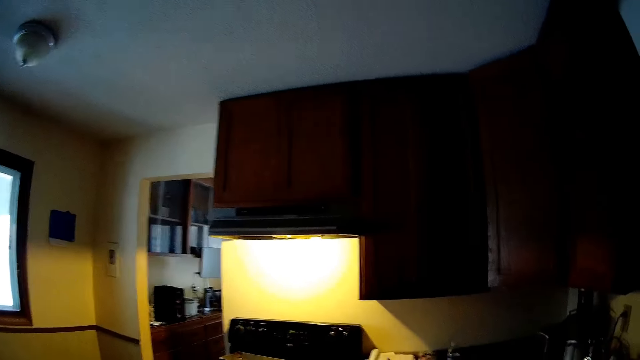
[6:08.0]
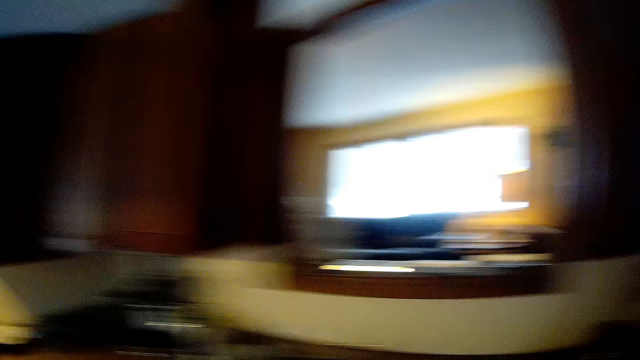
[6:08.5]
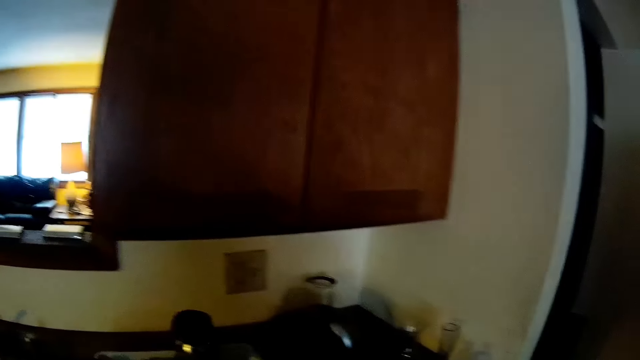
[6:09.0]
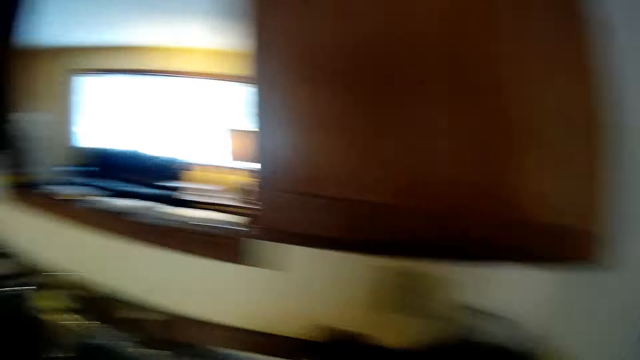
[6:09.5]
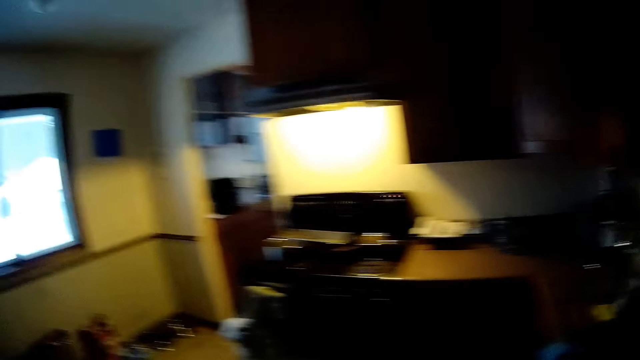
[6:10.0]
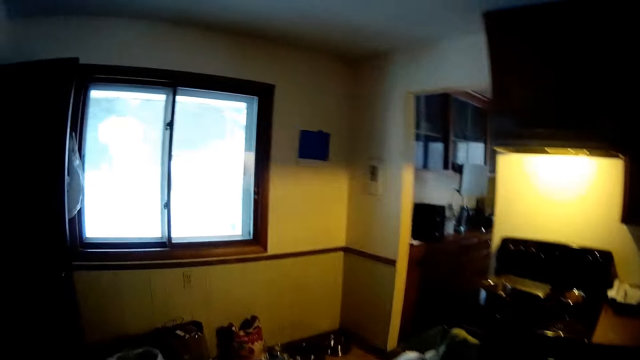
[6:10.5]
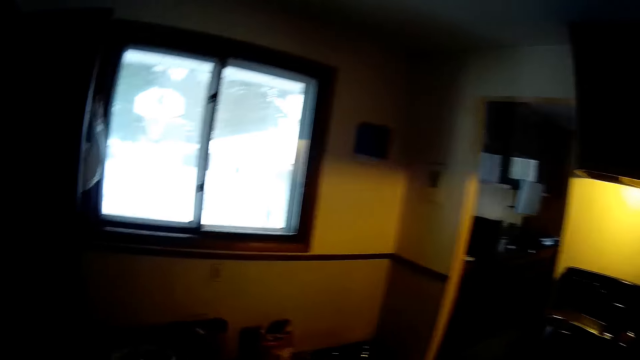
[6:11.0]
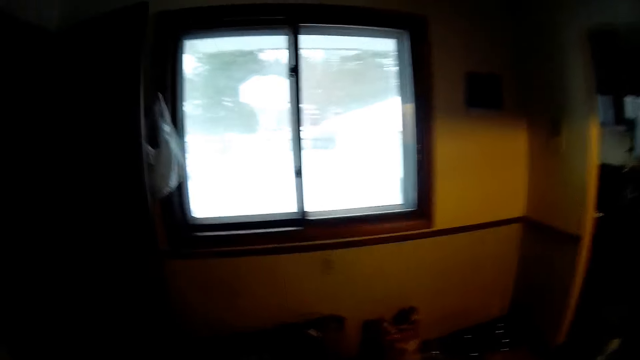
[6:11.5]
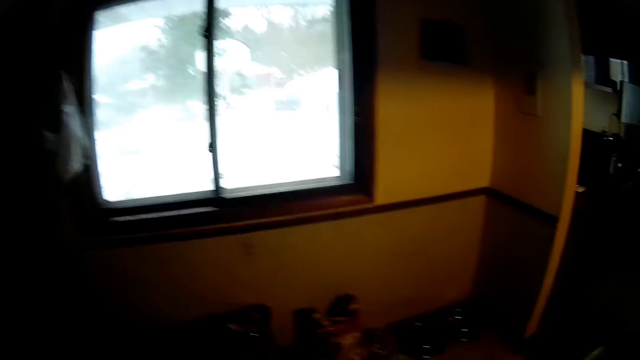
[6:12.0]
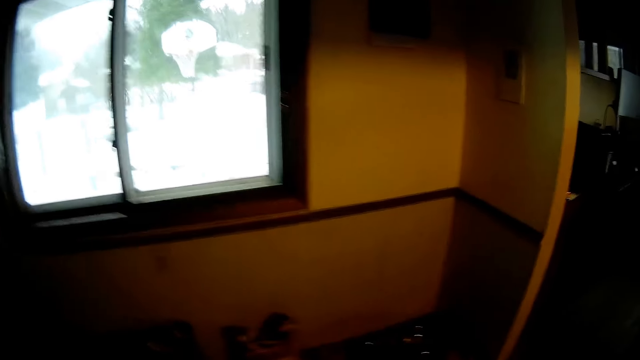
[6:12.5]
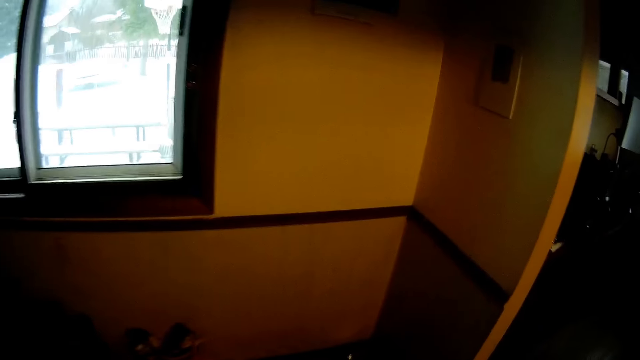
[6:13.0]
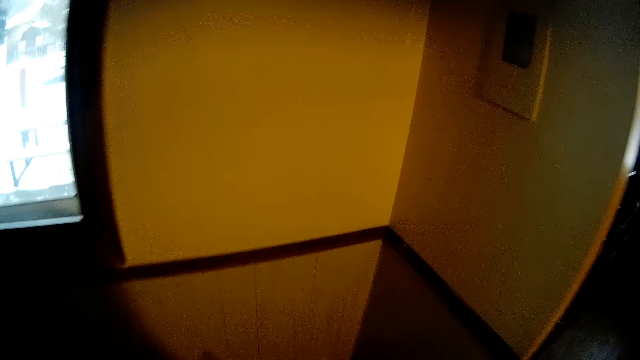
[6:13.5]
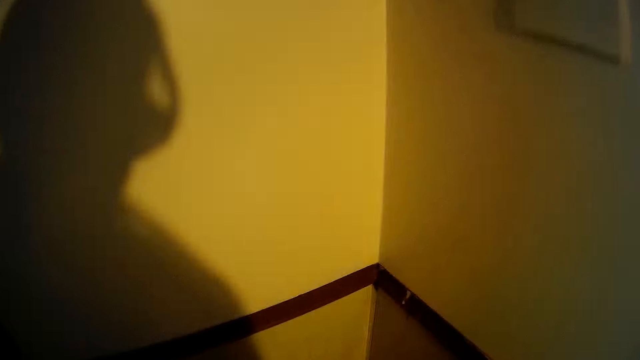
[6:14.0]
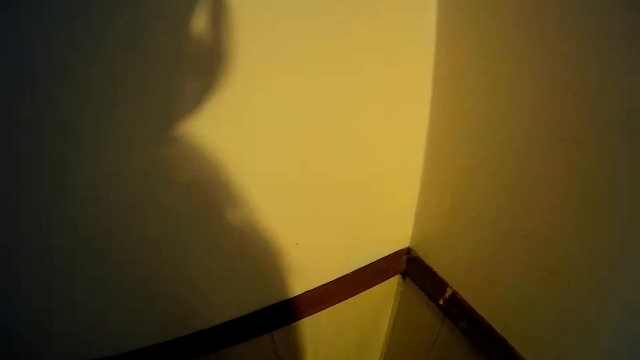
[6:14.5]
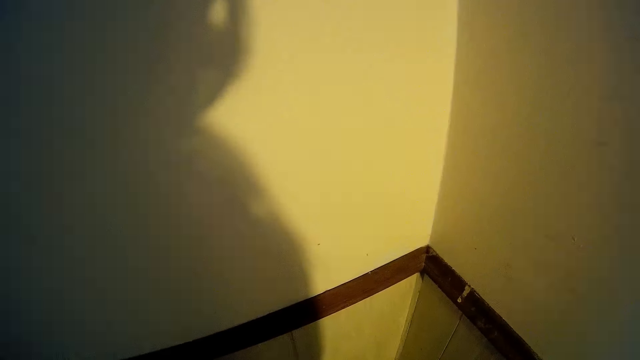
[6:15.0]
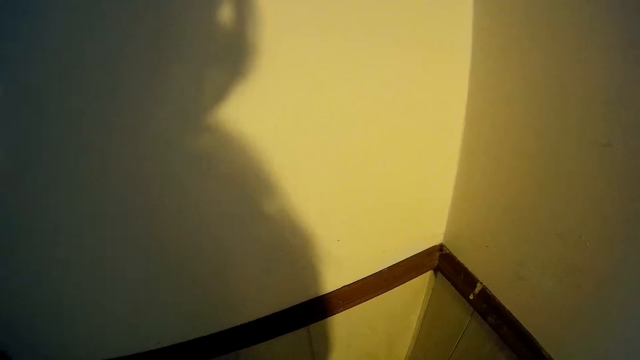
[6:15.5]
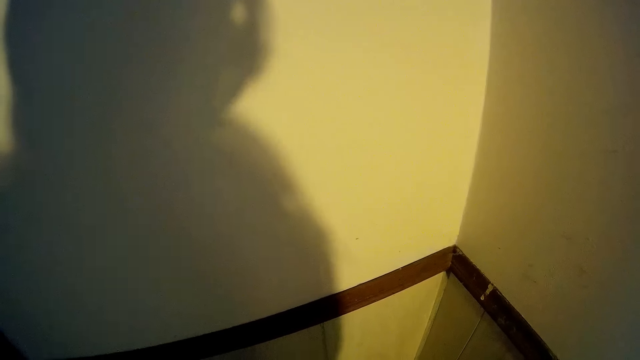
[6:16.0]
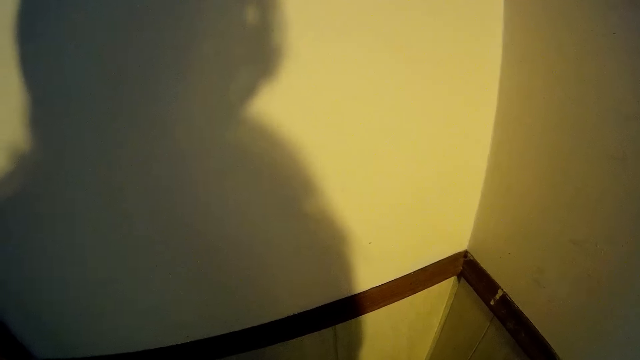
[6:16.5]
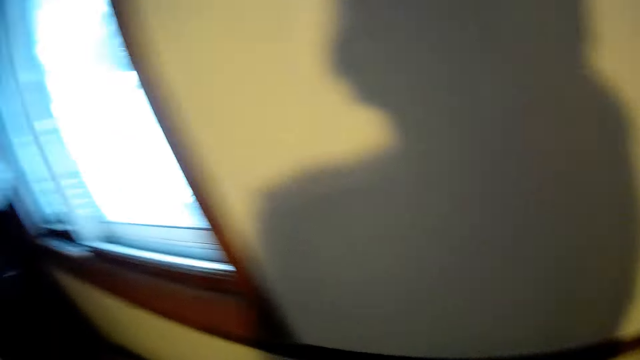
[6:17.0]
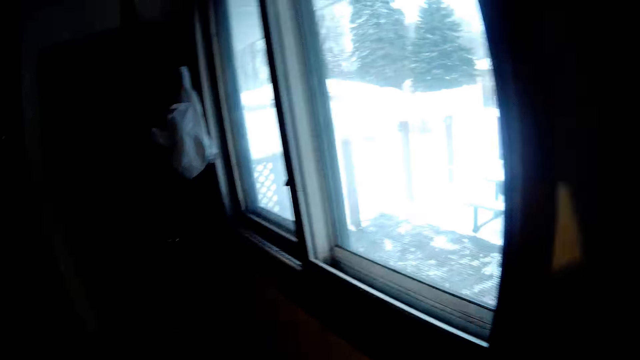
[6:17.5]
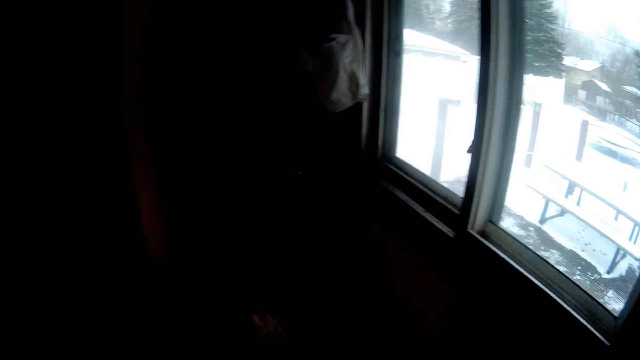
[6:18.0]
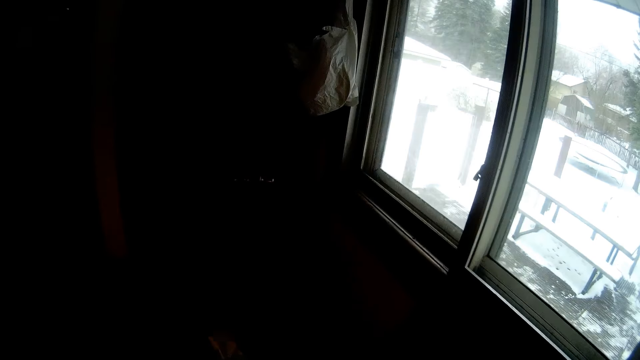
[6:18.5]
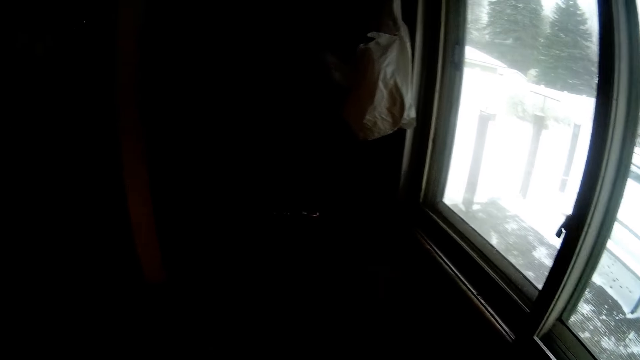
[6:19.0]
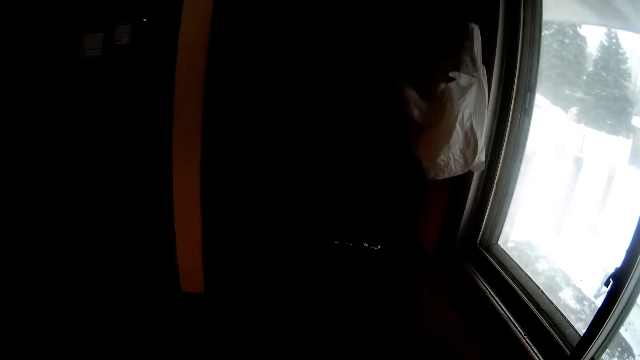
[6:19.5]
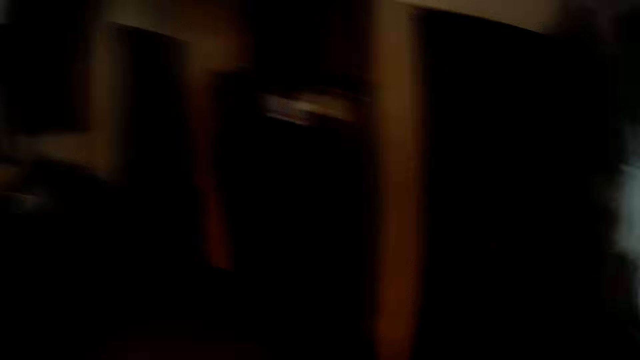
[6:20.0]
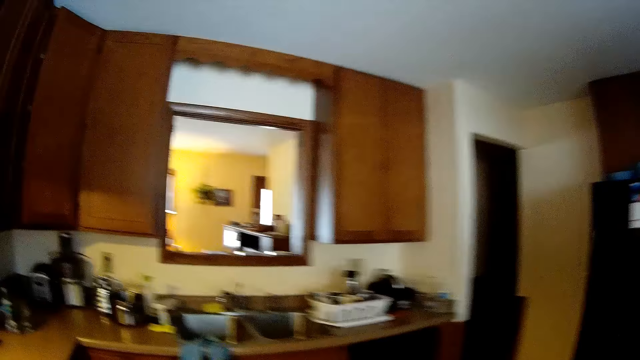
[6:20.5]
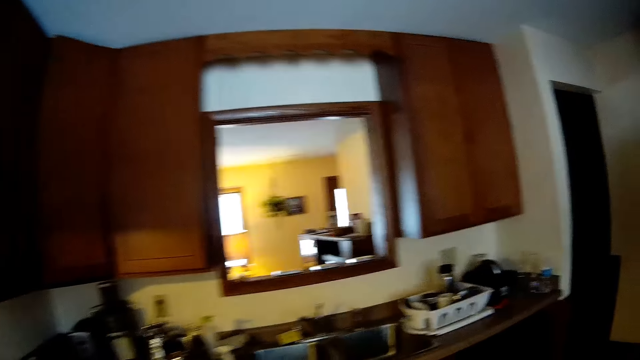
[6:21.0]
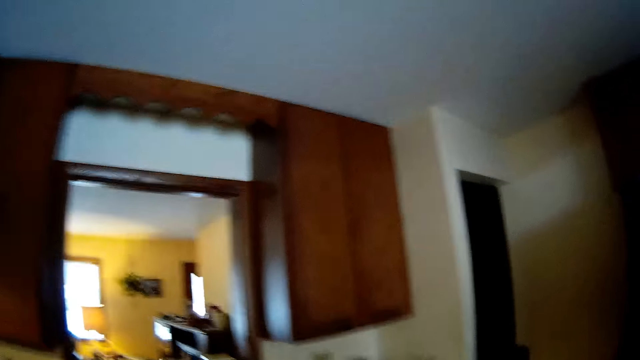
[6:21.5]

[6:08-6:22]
The camera wearer stands near the wall. They move around the kitchen.

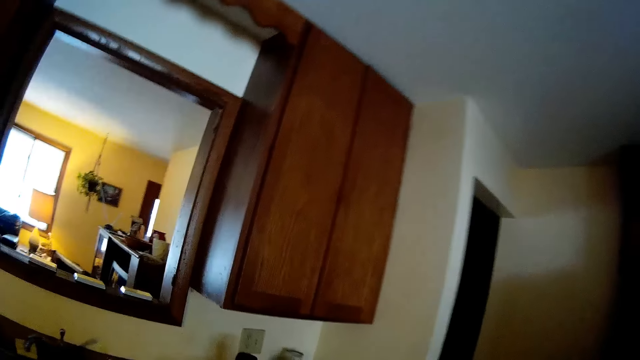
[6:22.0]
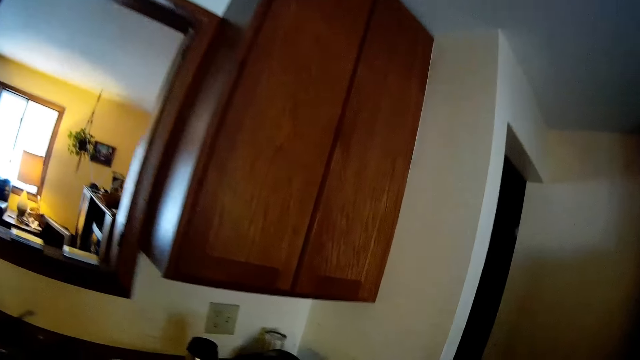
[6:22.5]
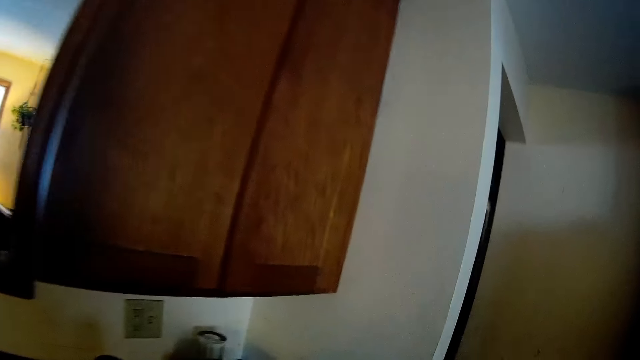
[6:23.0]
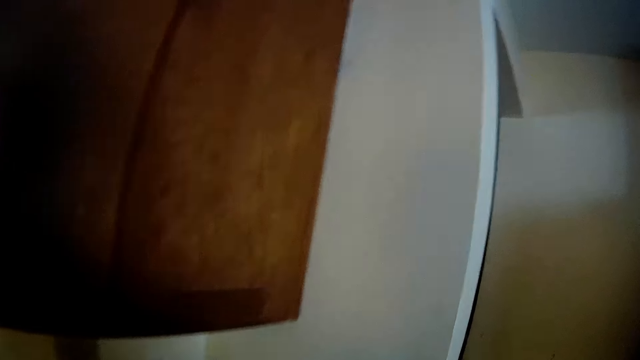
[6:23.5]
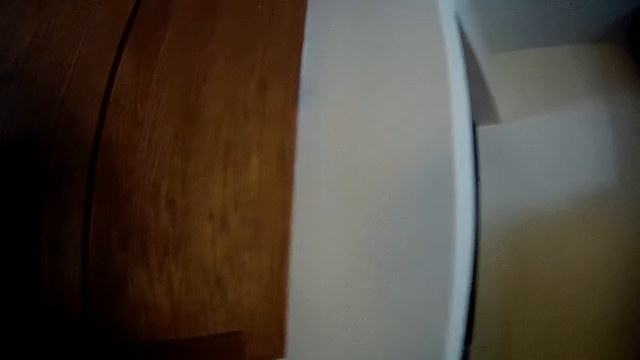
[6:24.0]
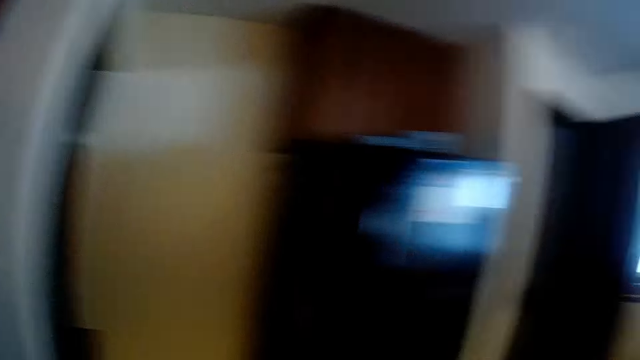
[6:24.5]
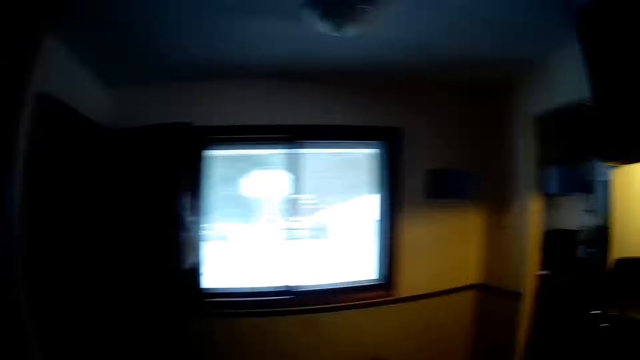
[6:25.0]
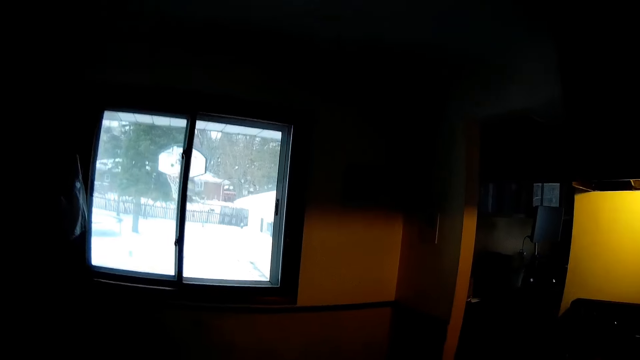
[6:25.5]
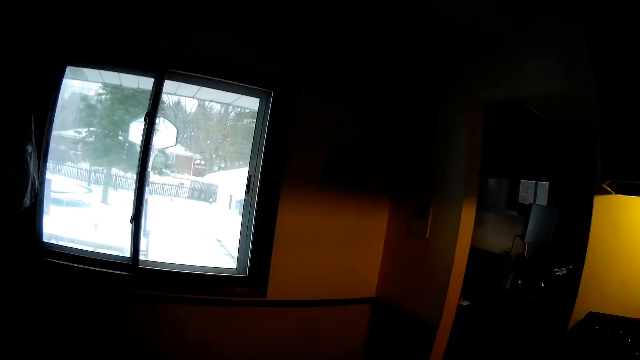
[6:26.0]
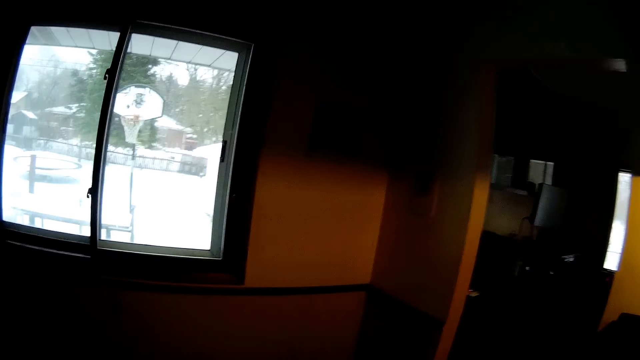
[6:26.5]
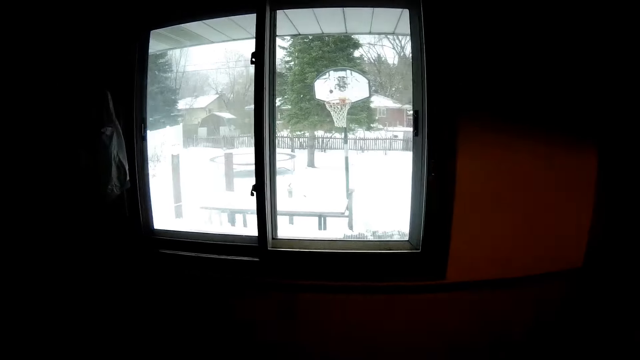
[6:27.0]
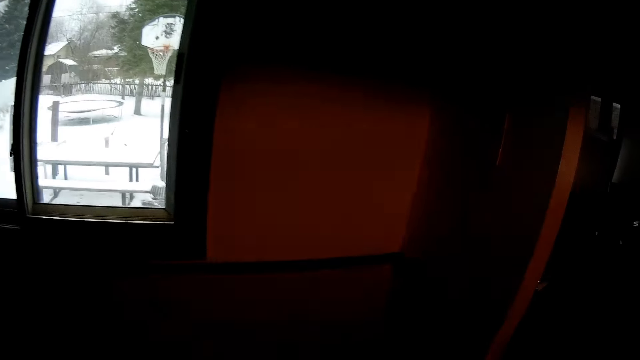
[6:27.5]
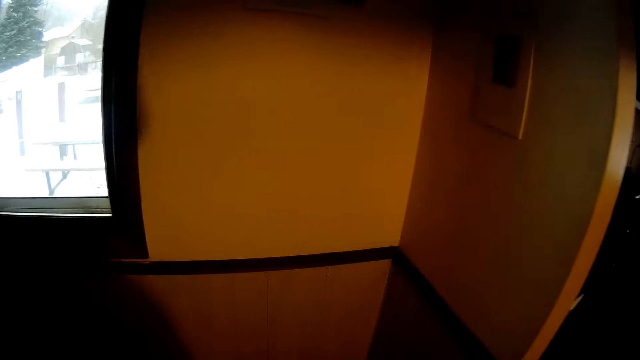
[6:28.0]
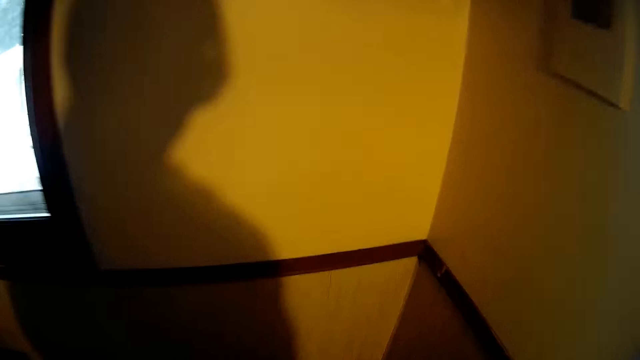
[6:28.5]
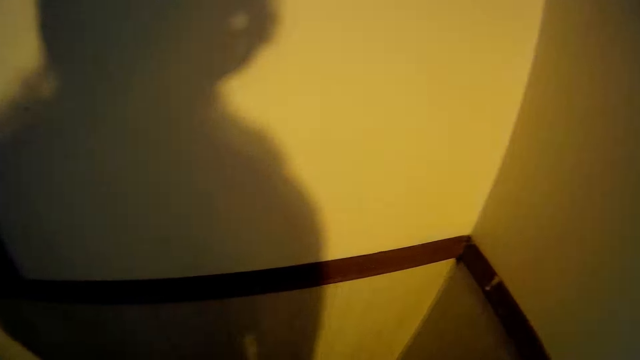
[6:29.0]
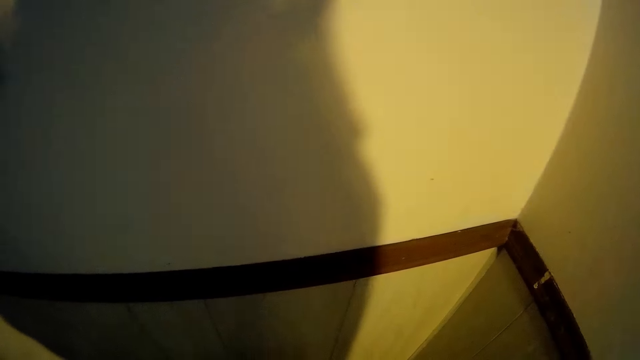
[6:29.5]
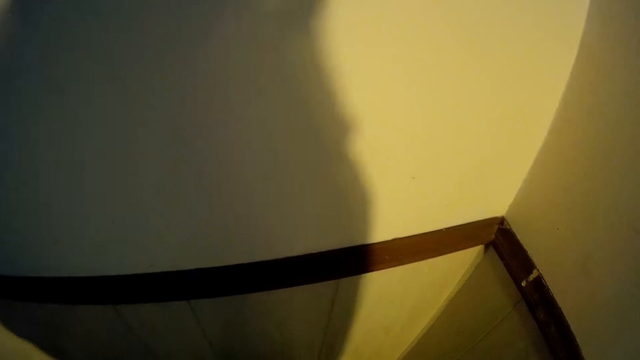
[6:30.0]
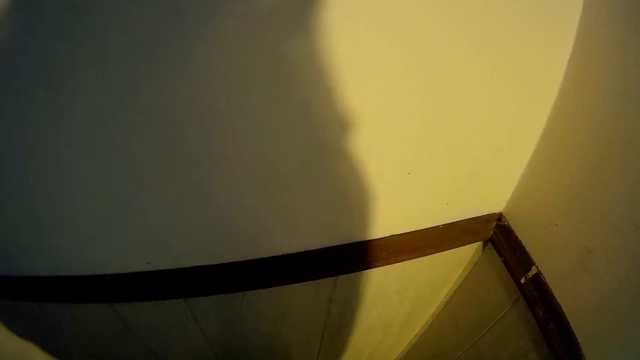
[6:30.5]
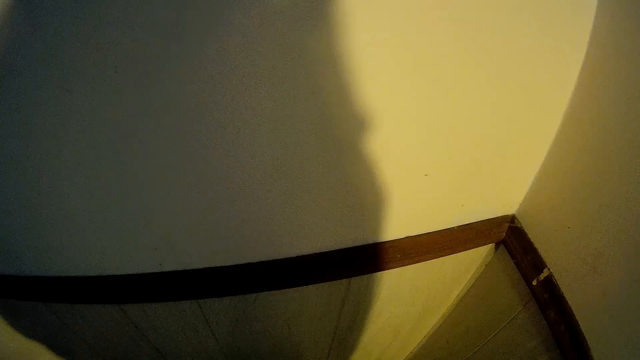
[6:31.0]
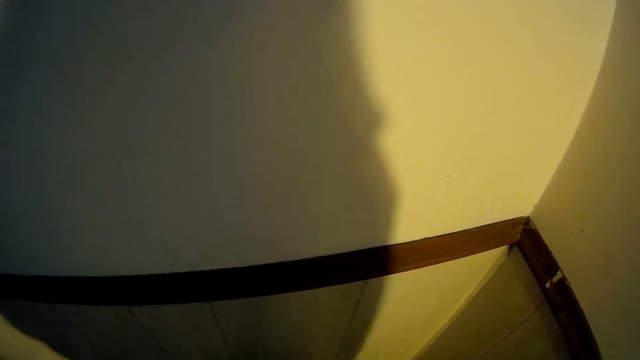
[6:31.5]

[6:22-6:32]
The camera wearer stands near the wall.
